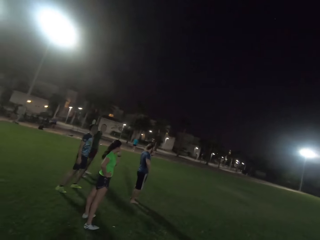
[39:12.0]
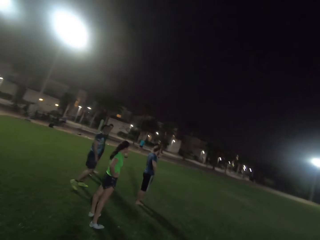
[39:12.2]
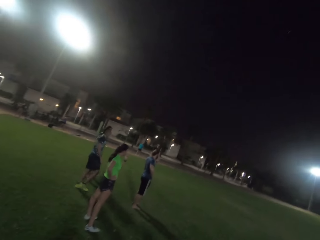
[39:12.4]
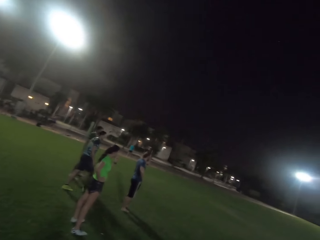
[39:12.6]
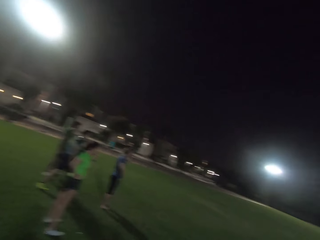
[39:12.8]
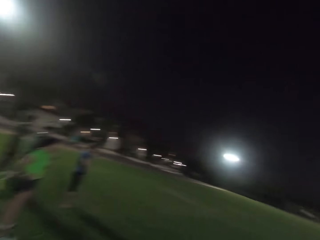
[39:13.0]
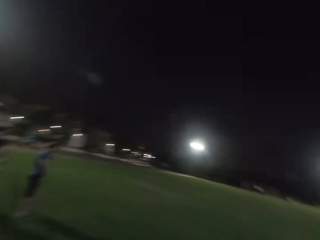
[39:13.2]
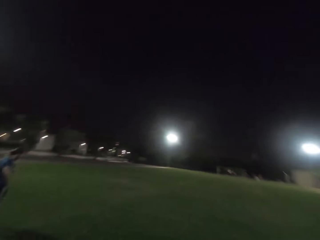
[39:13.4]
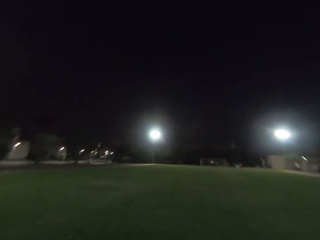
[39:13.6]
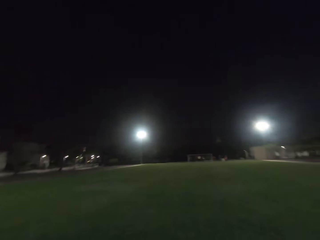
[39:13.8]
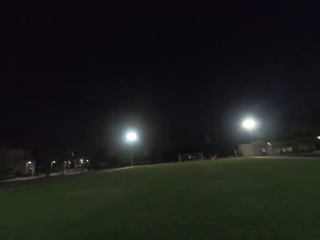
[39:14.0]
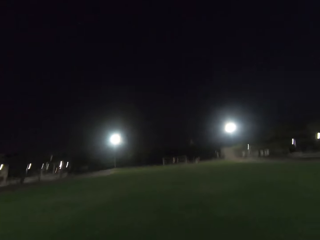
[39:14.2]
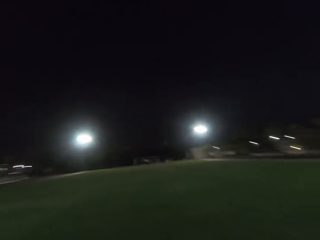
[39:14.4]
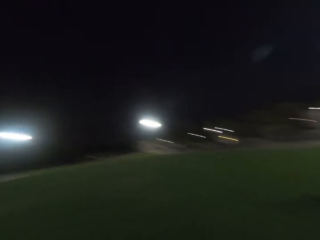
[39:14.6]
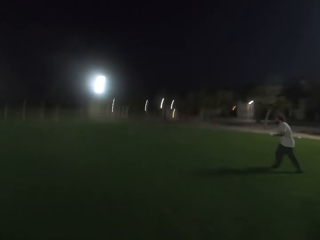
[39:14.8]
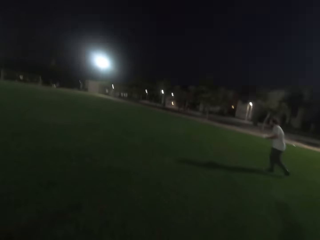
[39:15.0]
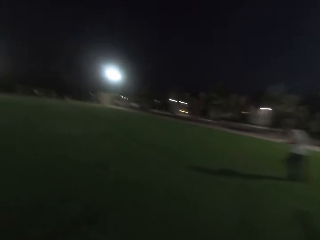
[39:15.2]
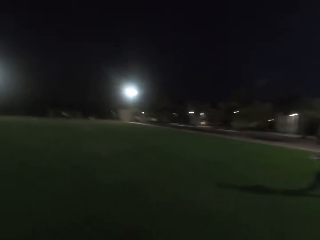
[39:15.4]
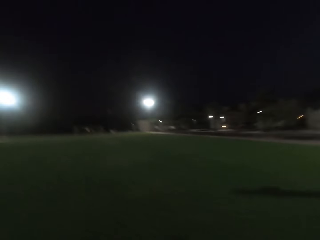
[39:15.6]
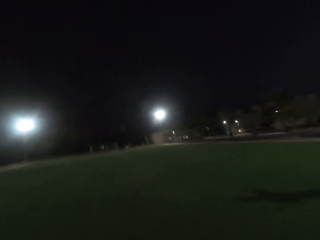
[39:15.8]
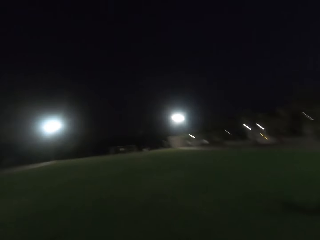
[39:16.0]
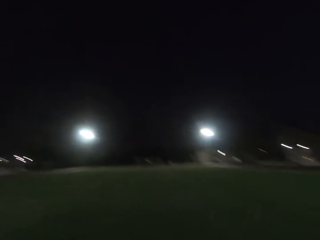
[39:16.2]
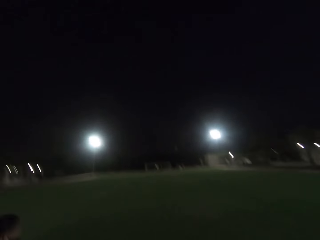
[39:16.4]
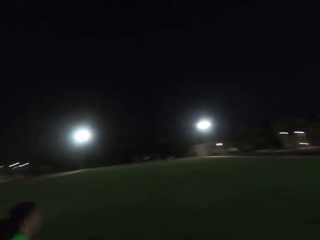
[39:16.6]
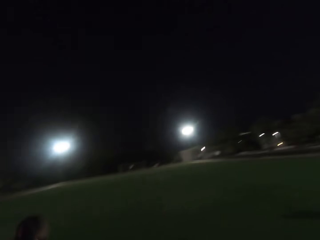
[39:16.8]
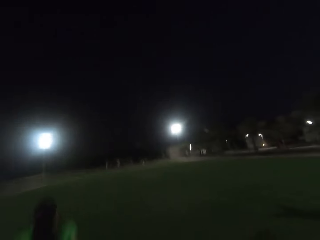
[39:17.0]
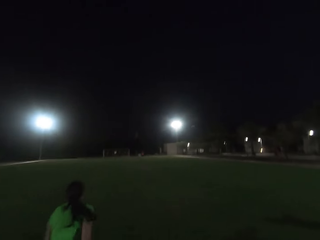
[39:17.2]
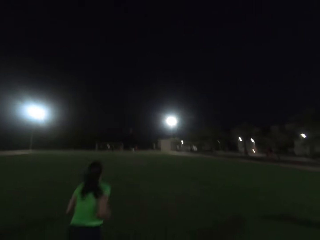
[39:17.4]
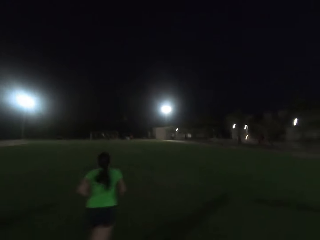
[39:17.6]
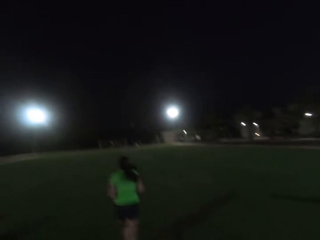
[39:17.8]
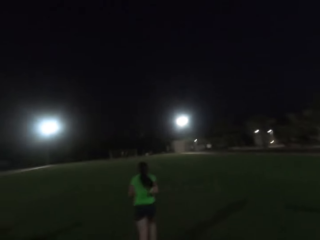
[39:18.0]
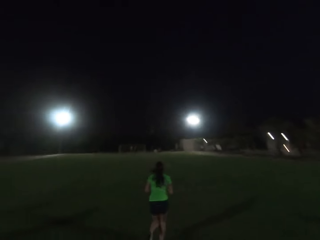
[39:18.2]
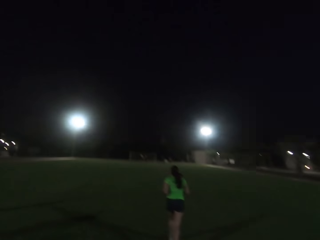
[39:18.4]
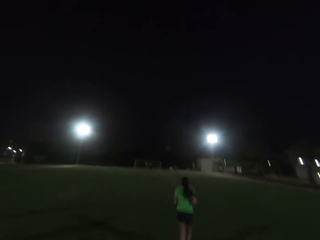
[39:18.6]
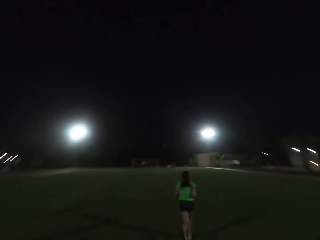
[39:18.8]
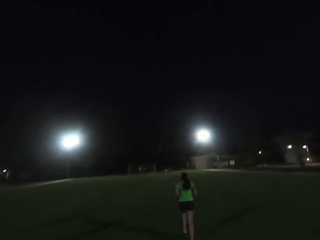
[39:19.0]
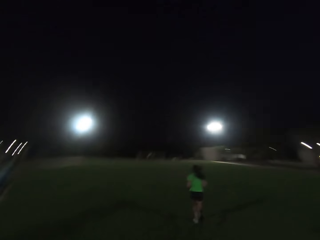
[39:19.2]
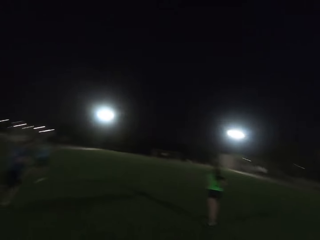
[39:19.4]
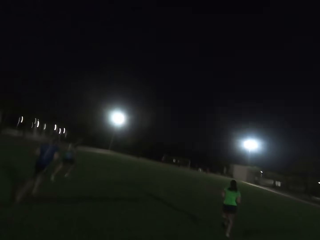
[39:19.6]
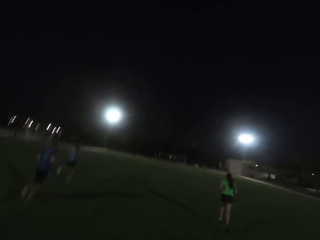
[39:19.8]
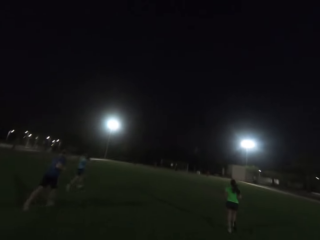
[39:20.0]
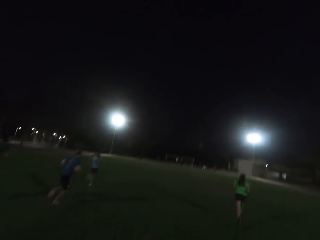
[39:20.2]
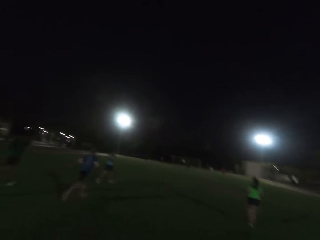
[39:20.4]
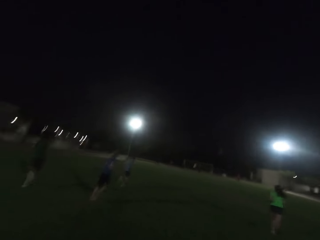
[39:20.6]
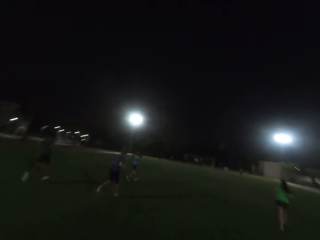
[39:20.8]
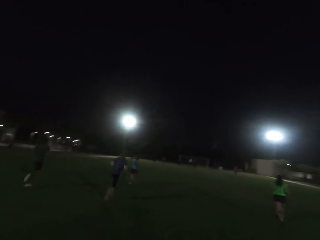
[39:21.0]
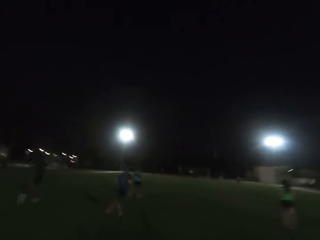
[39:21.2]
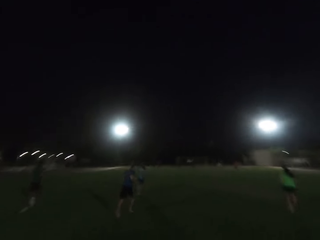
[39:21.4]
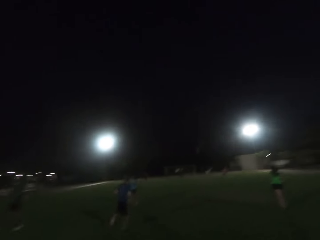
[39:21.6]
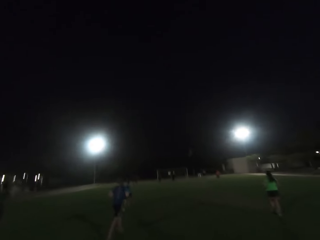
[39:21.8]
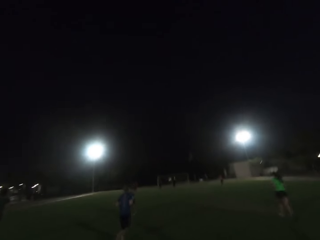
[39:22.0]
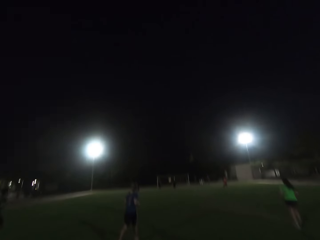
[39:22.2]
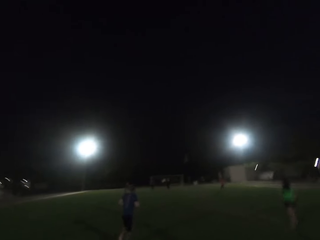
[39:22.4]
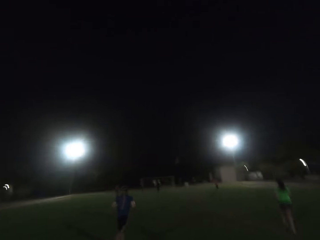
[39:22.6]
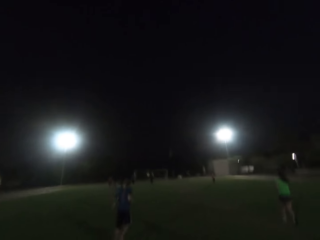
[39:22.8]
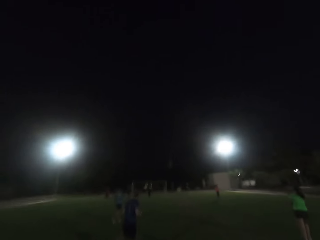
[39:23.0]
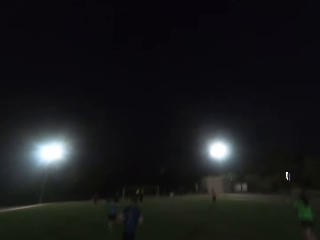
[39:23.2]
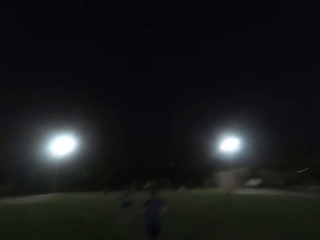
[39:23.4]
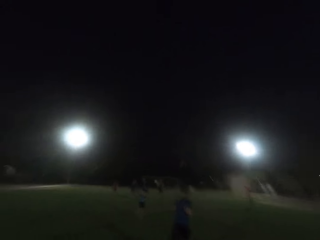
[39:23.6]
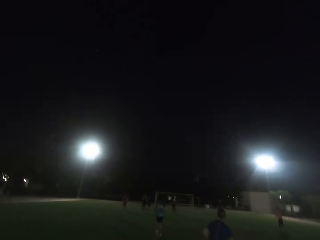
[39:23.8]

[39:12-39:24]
The camera wearer turns forward. They turn right. They turn forward. They run forward.

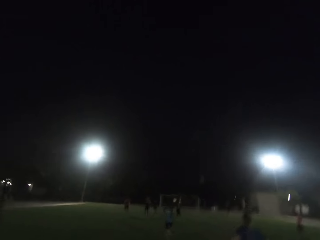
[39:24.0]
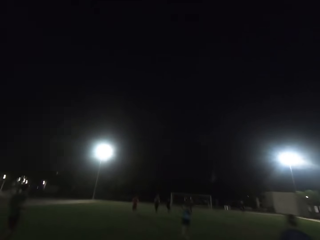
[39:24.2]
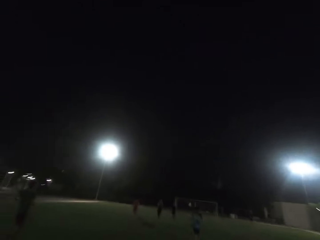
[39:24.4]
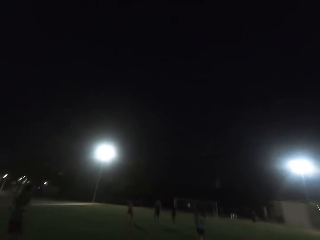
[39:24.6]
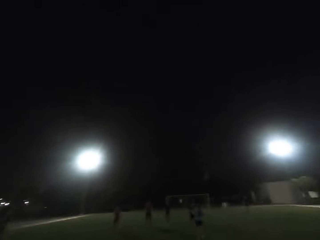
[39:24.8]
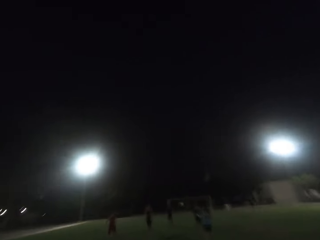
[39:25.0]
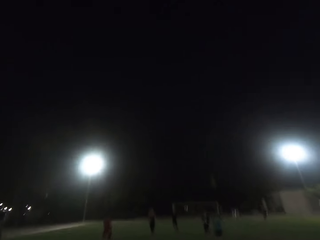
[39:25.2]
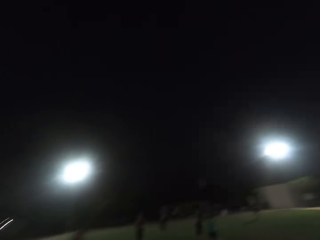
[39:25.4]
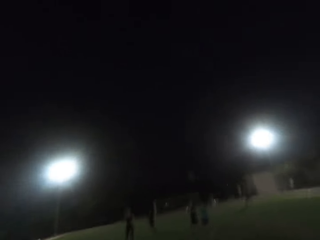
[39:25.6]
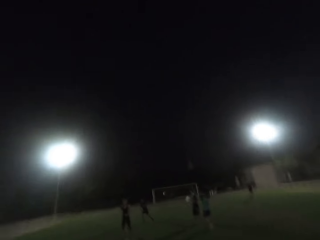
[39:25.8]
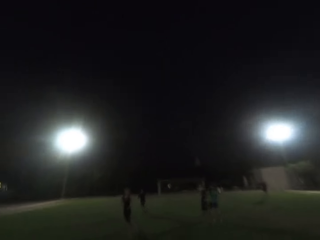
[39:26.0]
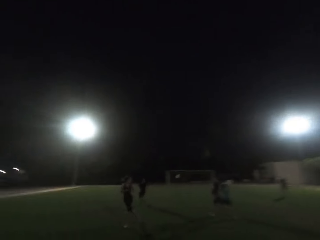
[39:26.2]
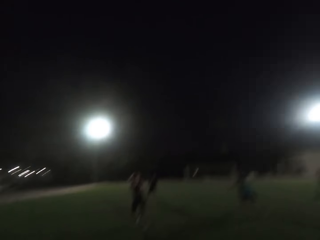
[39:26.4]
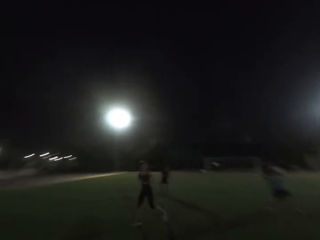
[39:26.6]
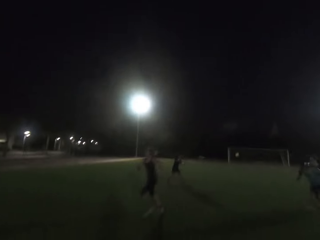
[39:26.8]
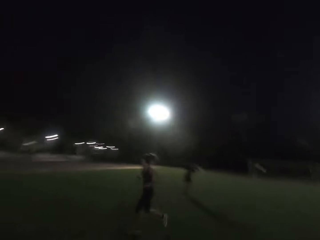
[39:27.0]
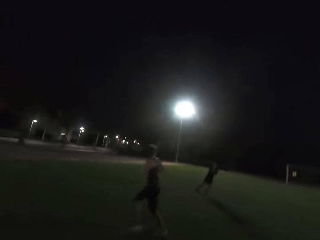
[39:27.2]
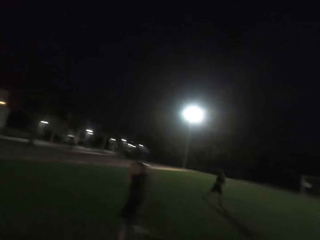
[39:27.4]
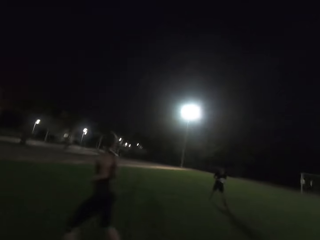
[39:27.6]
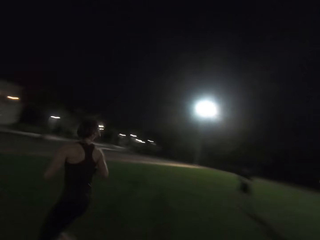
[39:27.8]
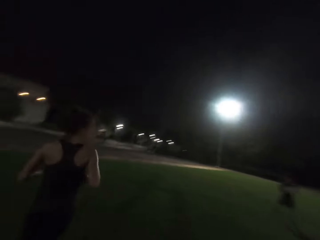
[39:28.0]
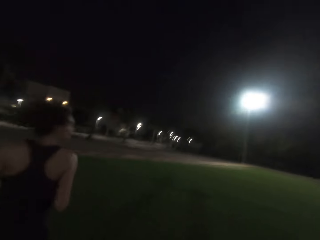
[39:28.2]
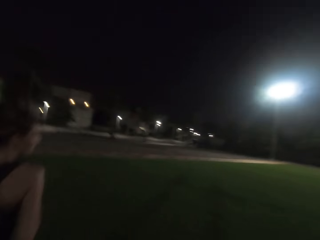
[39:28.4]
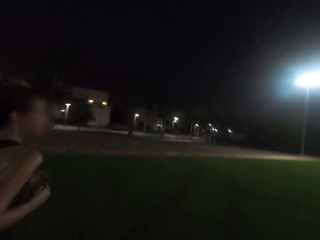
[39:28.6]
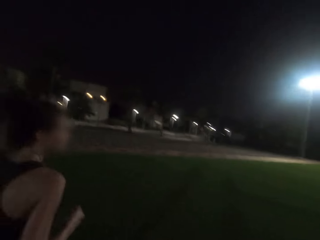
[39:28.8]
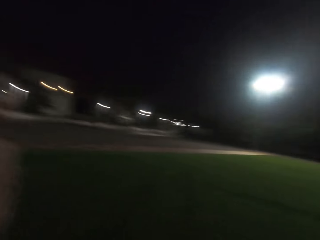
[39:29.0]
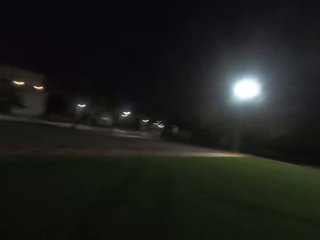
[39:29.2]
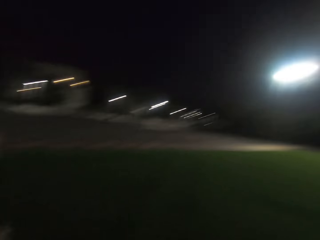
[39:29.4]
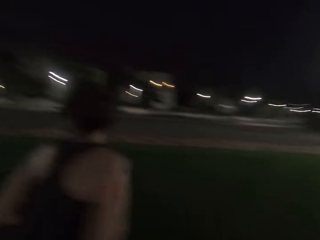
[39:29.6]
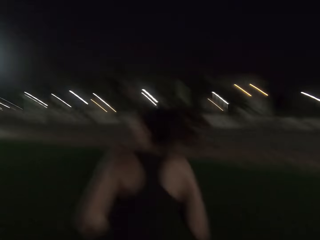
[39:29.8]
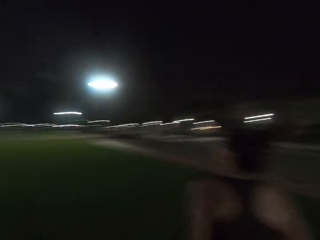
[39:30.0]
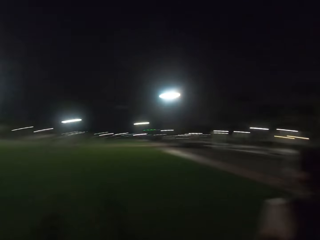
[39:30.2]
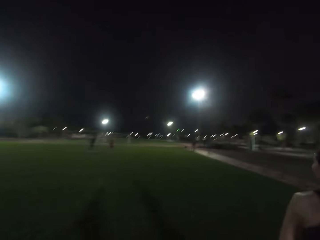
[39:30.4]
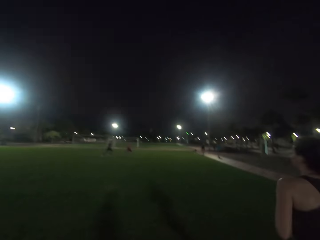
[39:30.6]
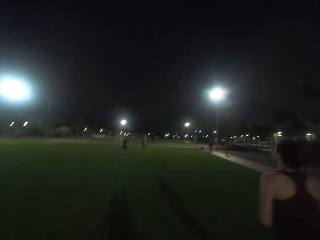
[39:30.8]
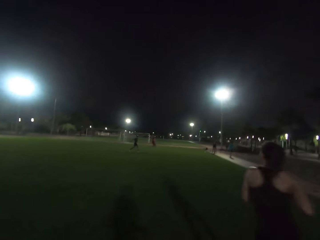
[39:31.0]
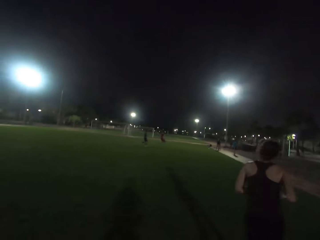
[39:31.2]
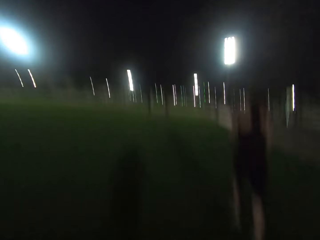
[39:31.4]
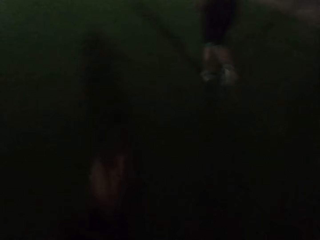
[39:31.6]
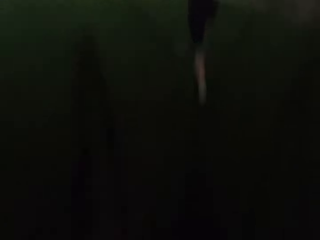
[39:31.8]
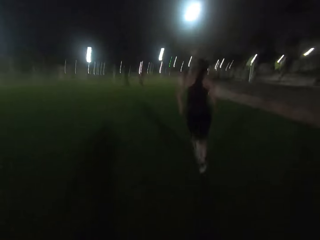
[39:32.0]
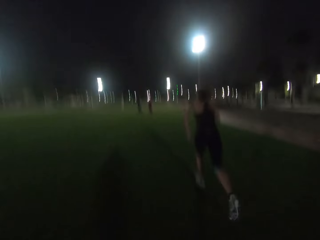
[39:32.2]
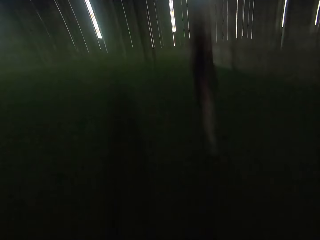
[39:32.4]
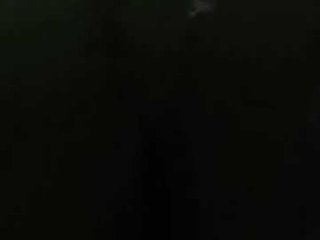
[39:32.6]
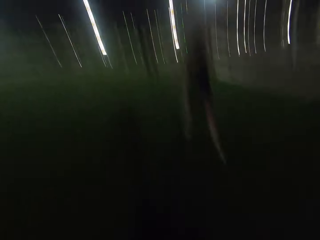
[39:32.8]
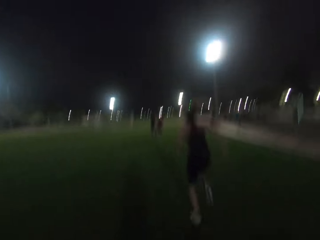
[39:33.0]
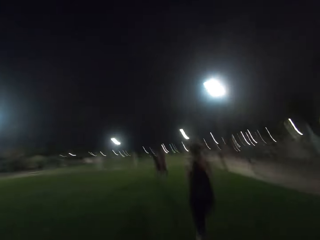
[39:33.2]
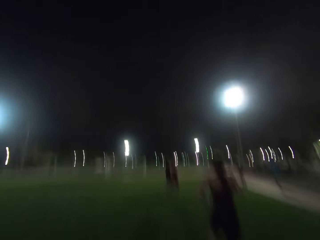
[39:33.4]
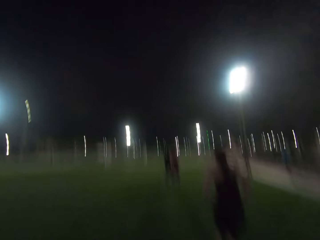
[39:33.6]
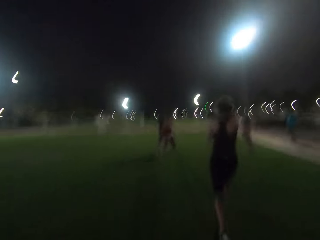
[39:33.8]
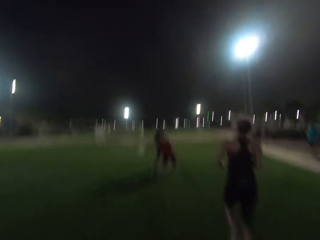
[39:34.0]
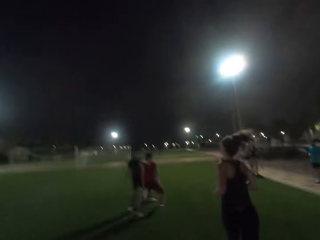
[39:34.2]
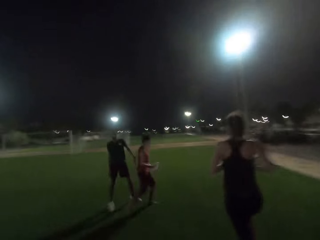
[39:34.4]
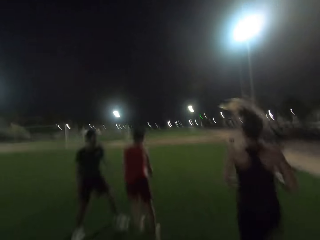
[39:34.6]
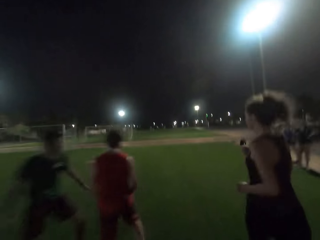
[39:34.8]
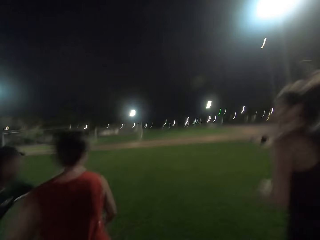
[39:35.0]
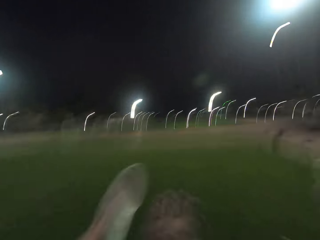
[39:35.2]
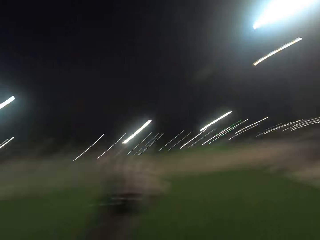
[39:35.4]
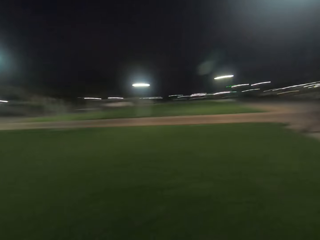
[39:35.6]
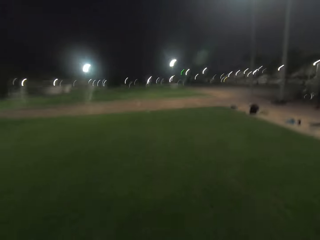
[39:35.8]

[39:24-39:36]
The camera wearer turns back. They run forward.
